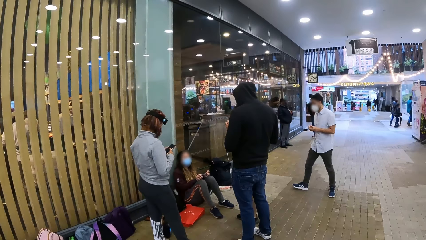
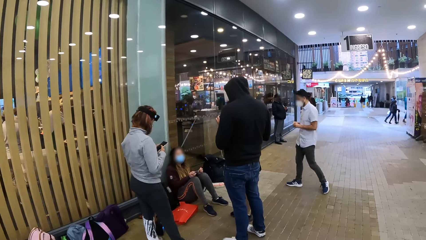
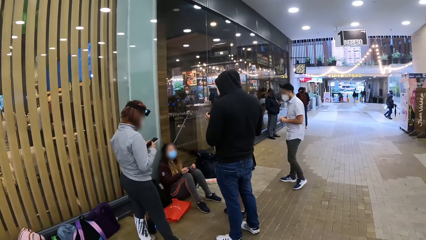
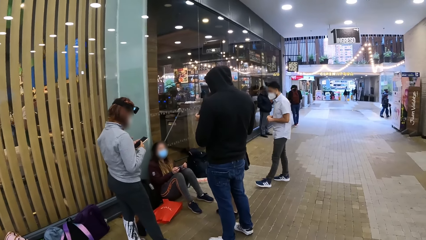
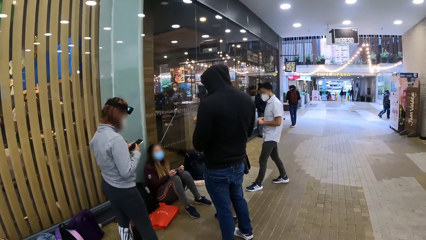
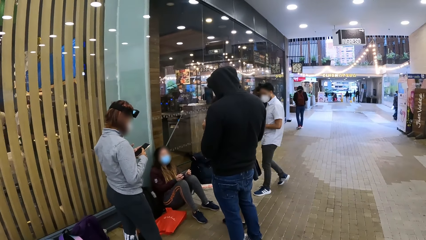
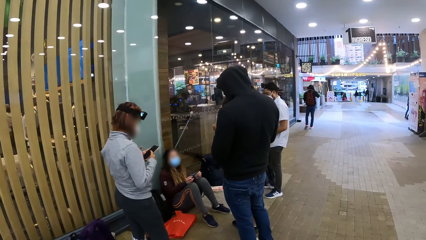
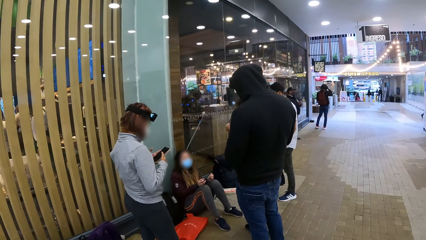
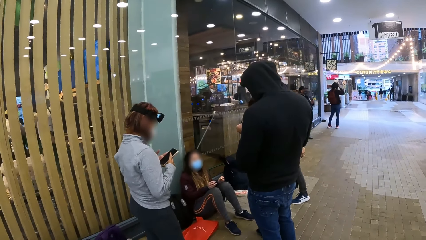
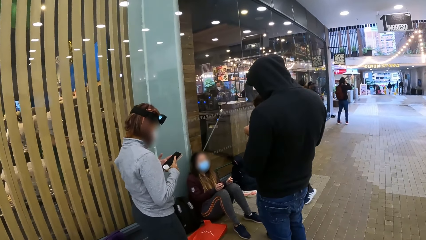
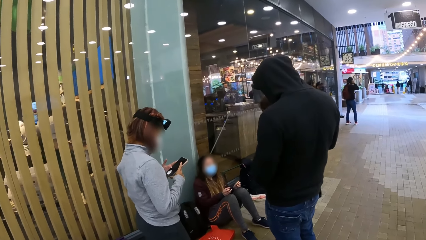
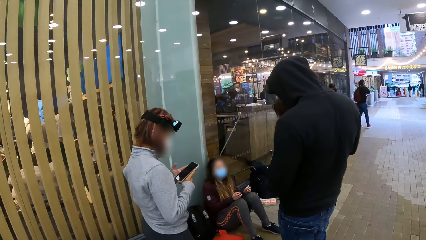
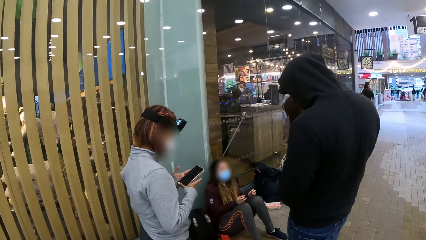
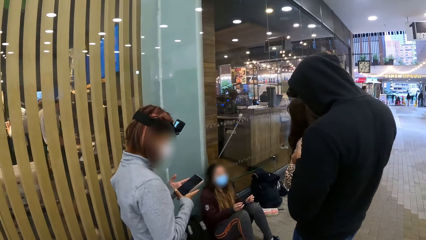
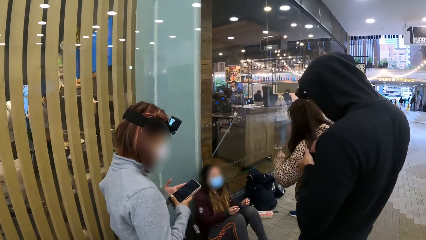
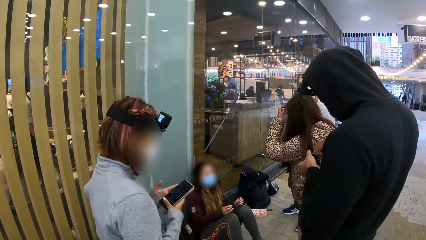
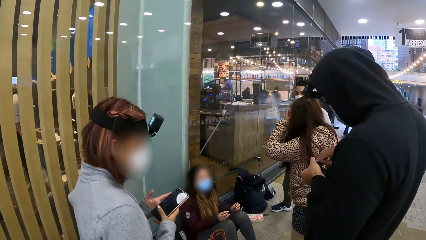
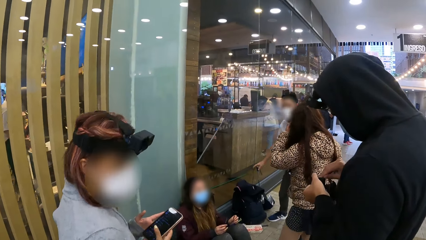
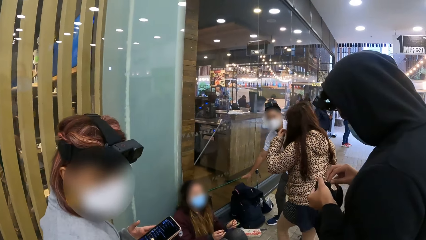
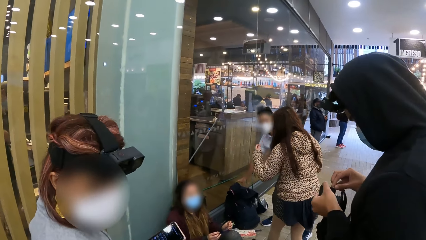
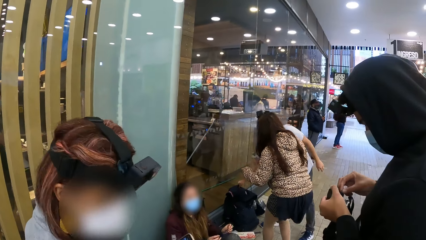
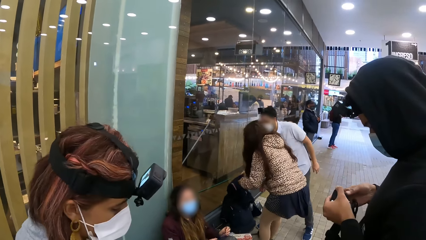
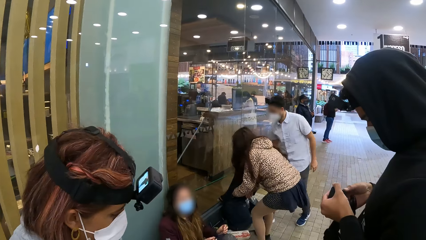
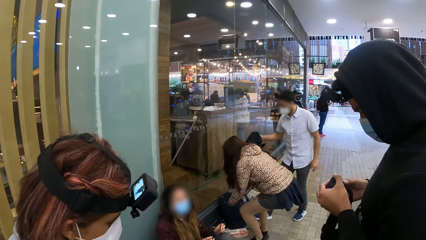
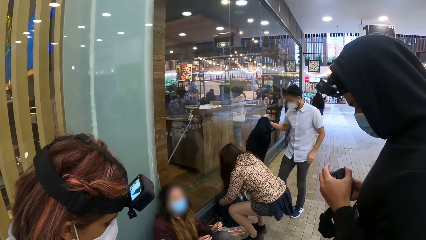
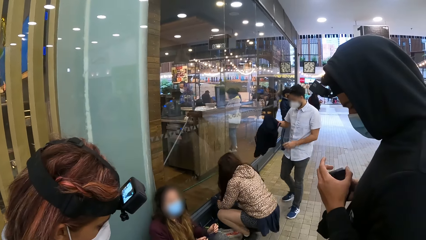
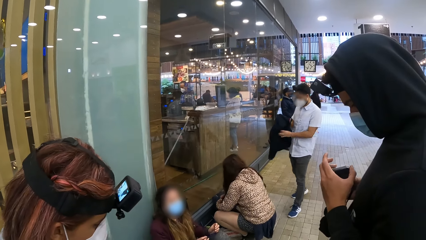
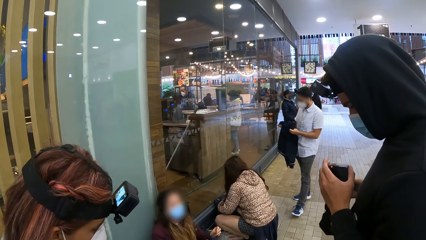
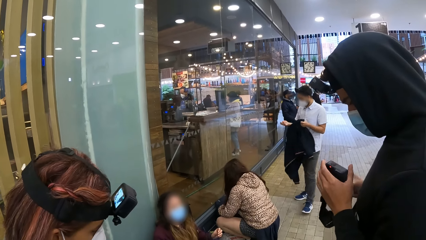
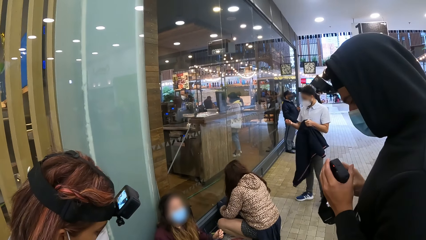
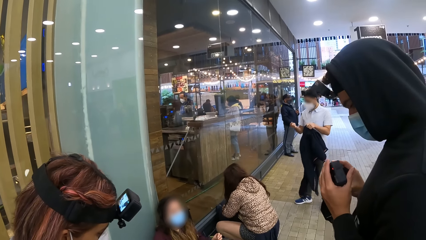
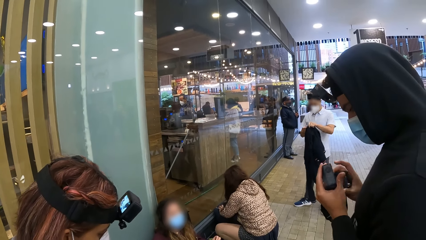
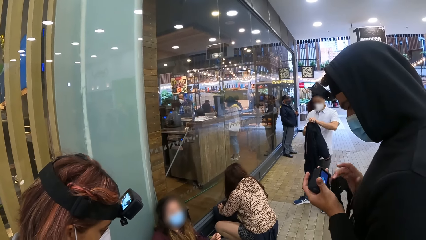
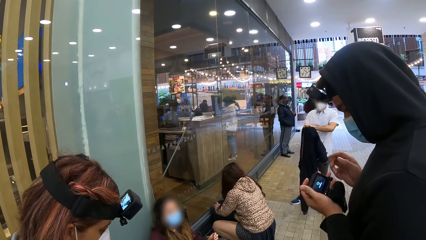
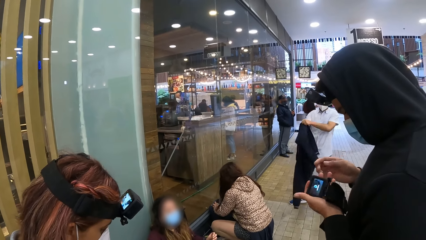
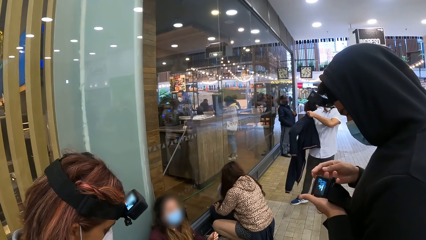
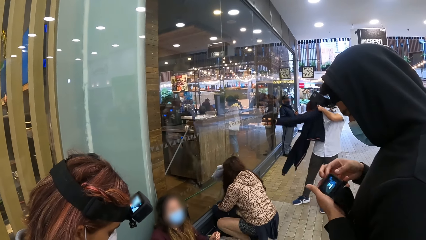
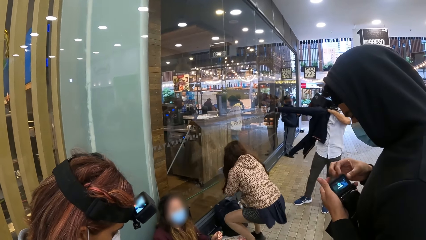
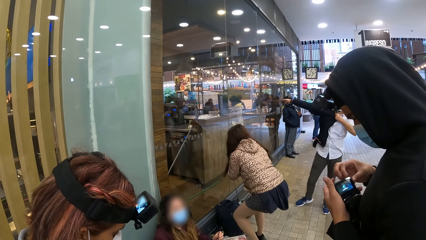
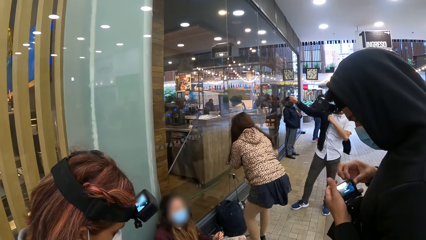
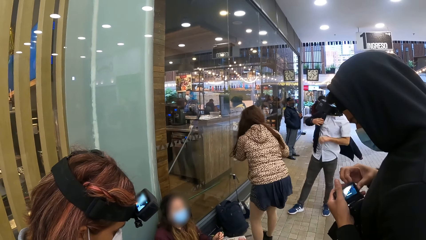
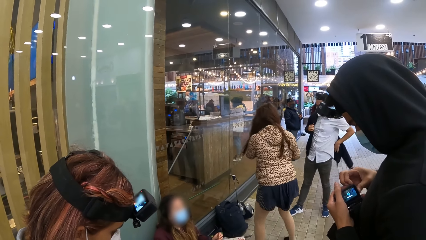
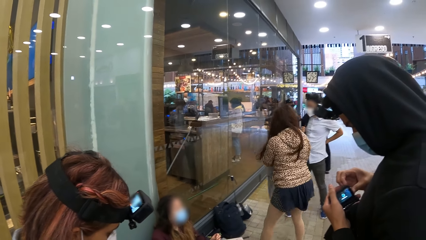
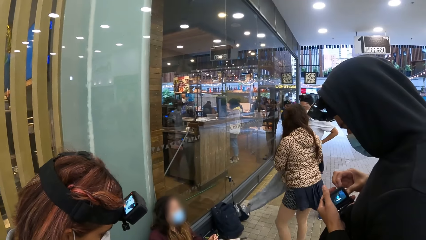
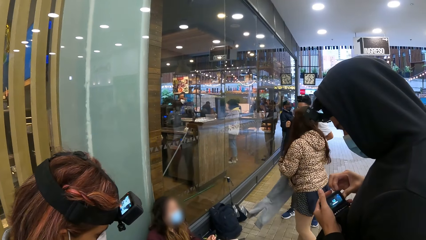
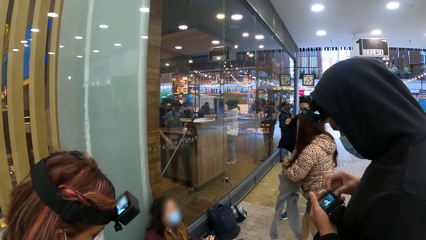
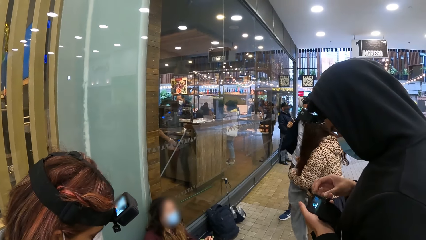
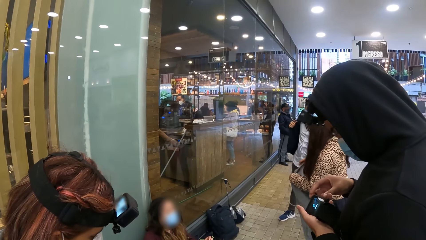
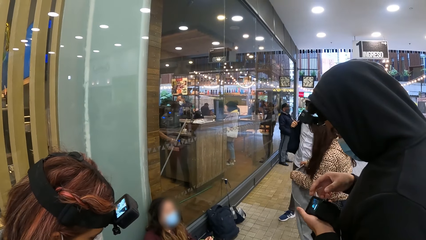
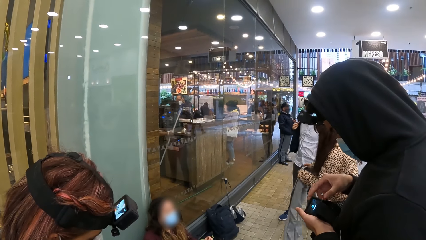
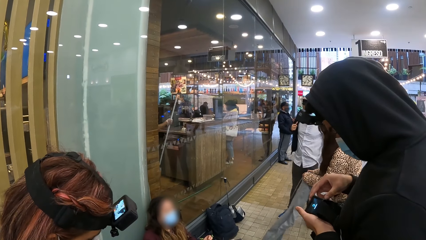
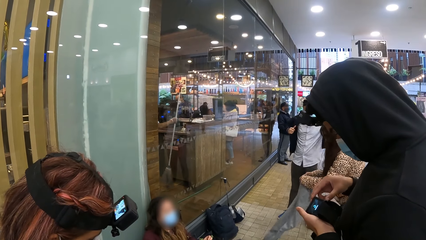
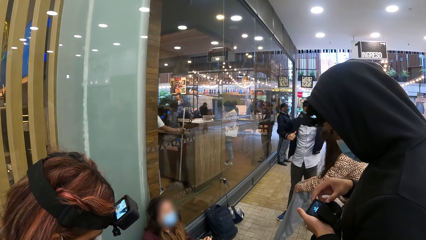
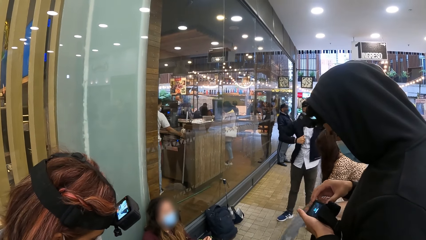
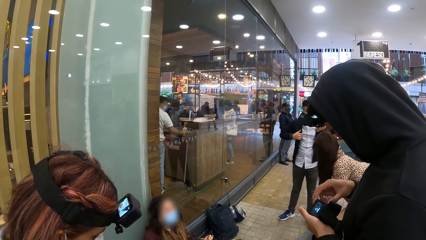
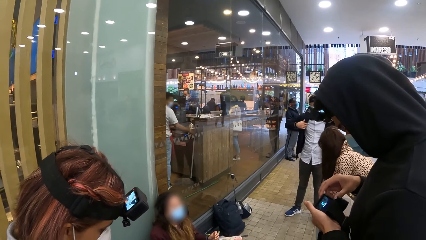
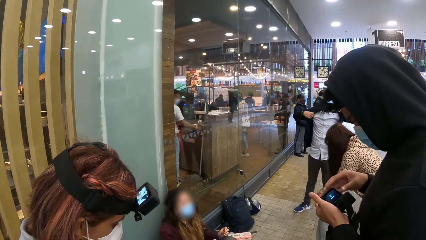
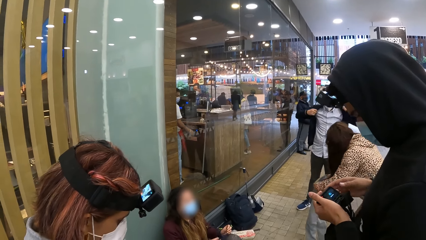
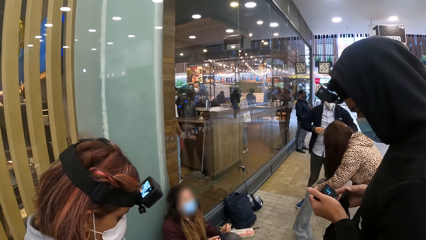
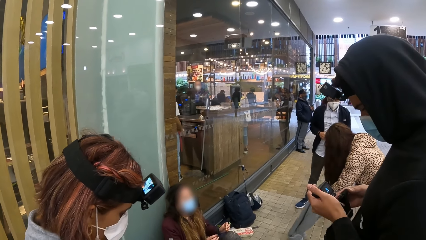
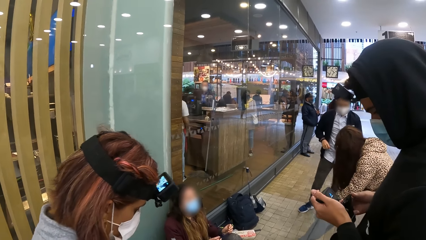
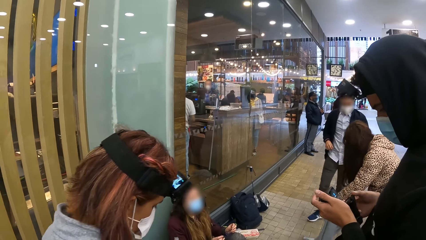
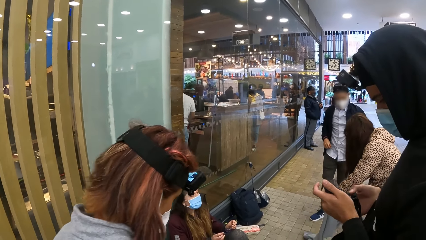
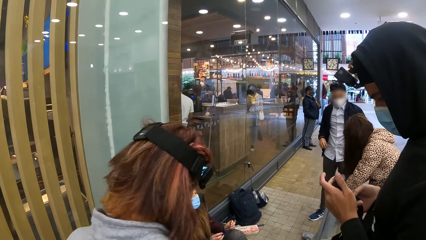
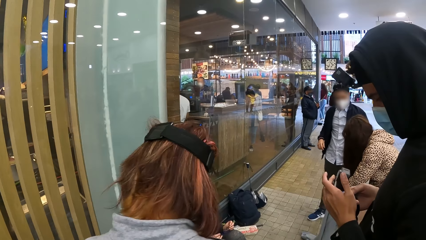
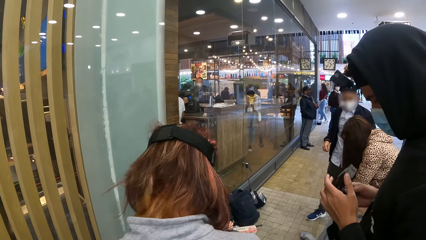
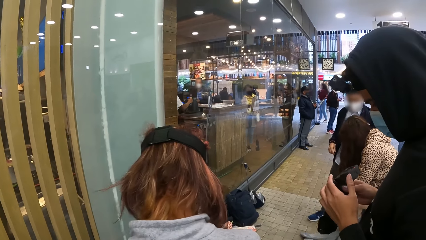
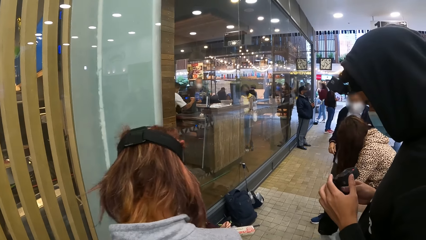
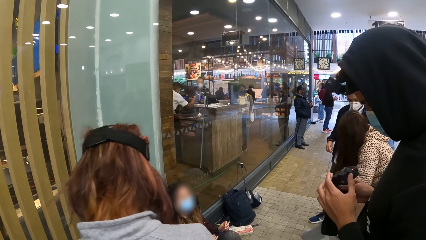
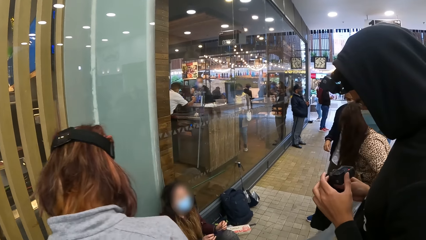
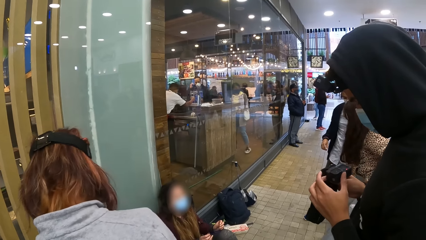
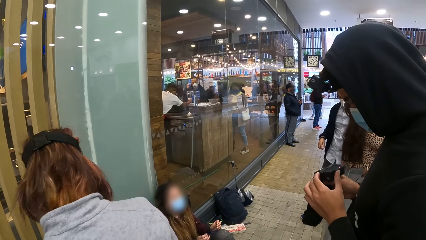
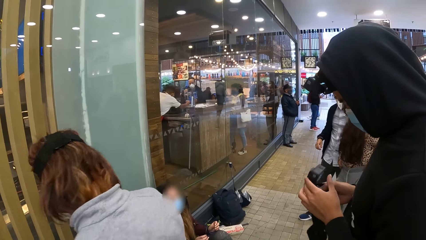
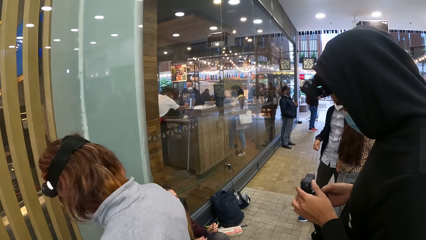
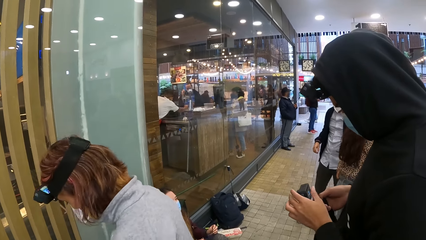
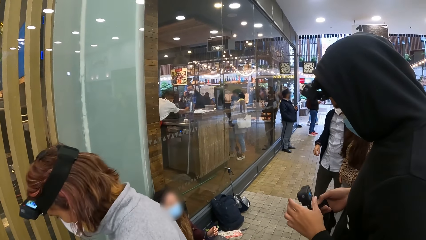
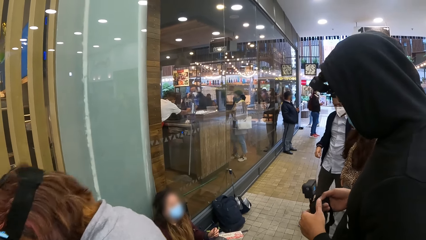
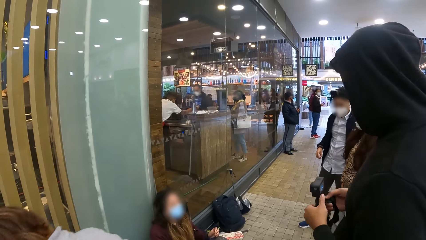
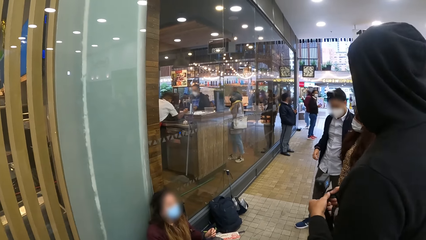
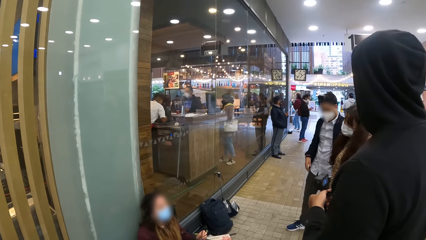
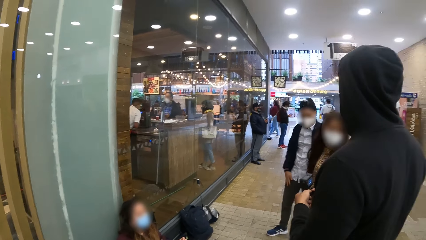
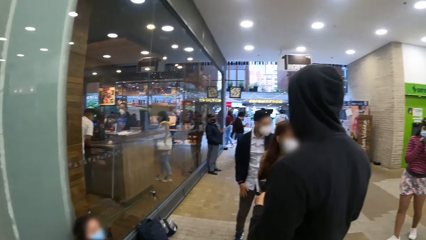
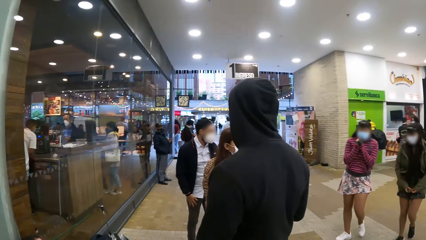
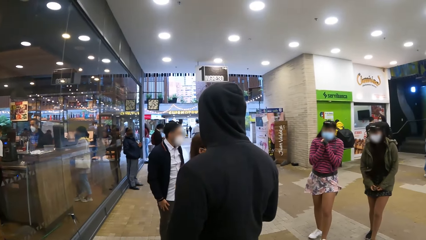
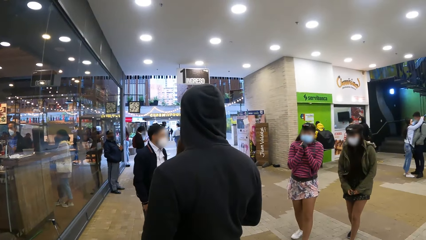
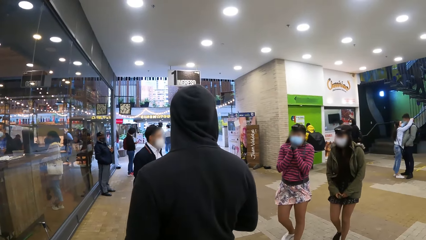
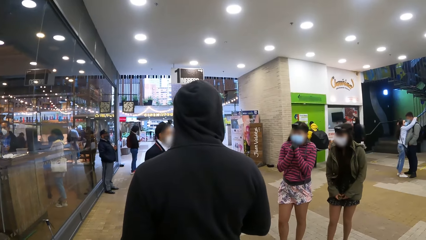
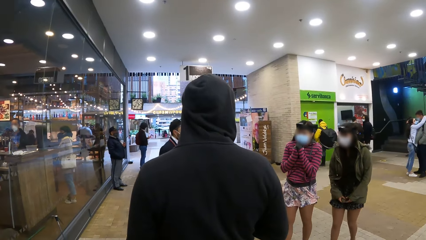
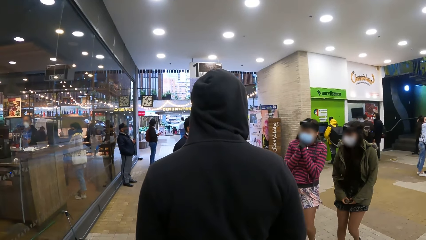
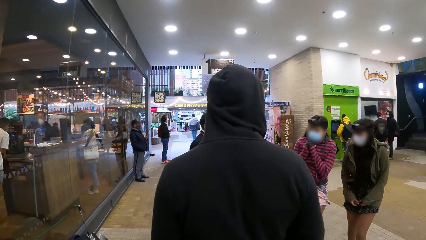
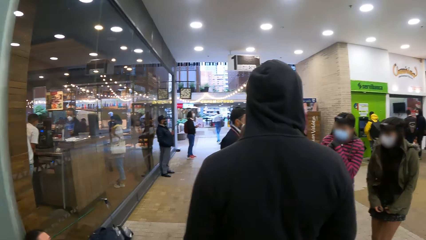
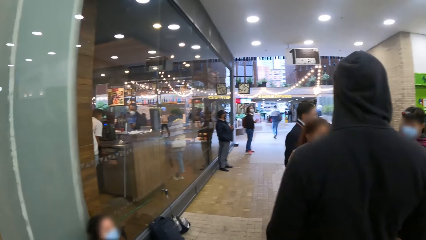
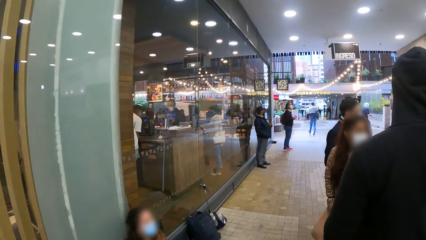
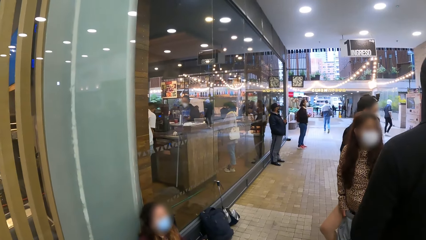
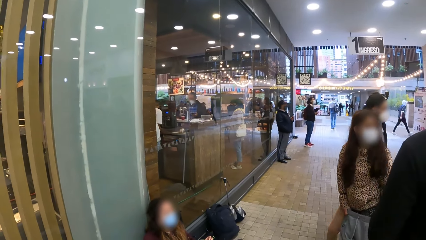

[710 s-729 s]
A man adjusts the camera. A woman looks around. Another man picks up a sweater. The camera wearer looks around. The woman bends down. The woman touches a bag and opens the bag. The woman removes a sweat pant from the bag. The second man wears the sweater. The woman stands up. The woman wears the sweat pant. The second man moves around. A person turns around. The second man looks around. Another person walks around. The woman walks around. The first man looks around.
